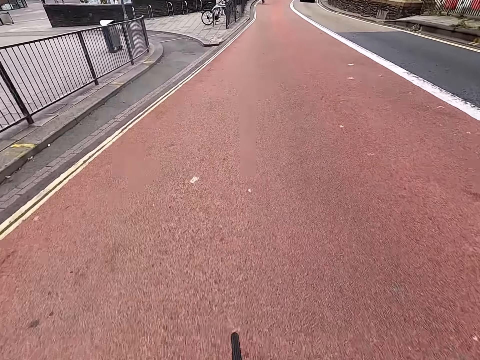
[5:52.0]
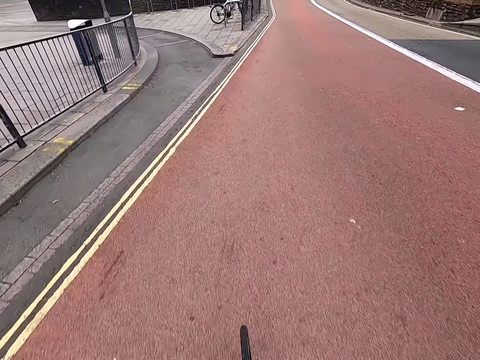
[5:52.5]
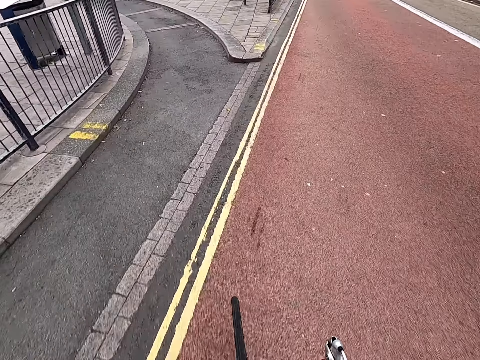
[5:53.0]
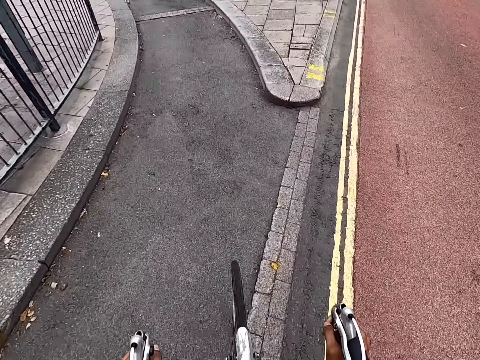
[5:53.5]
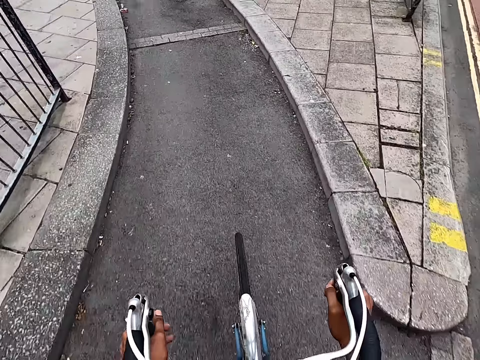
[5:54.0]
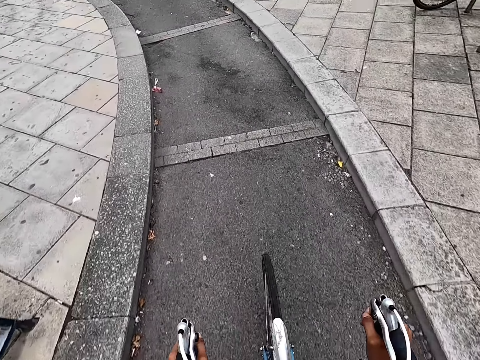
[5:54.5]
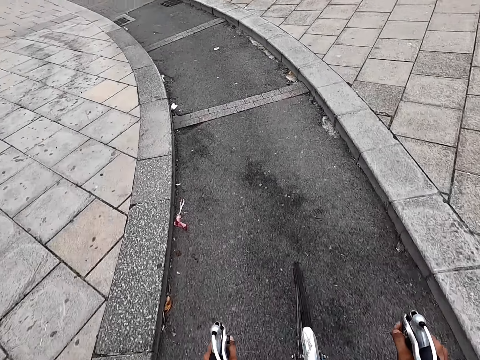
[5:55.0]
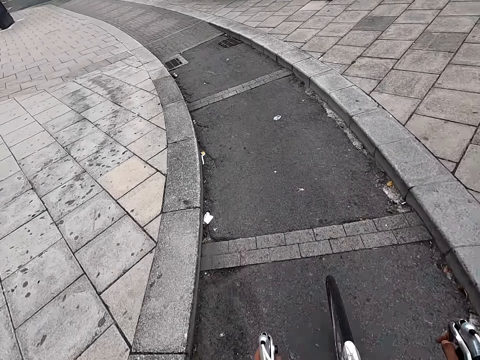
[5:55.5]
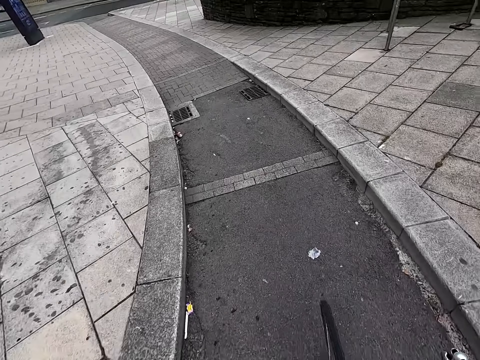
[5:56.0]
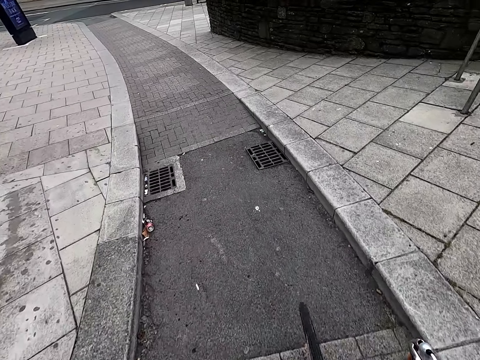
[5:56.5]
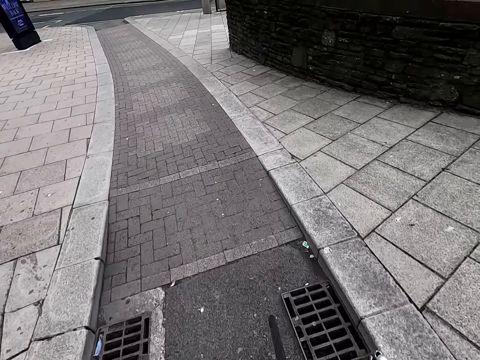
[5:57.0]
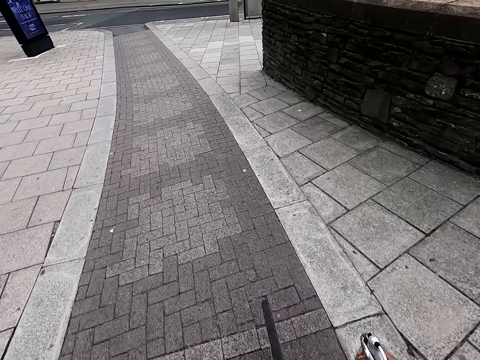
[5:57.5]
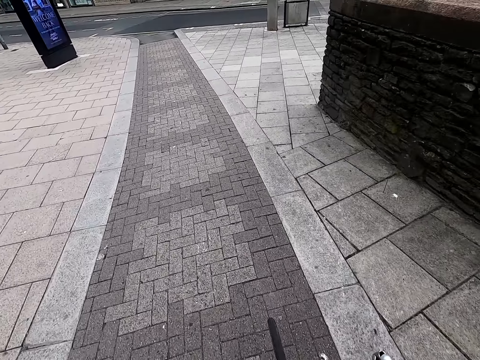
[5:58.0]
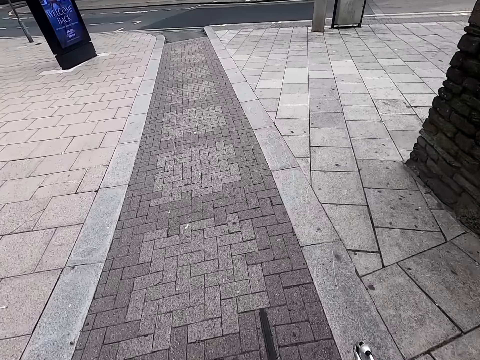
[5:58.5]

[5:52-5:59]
The camera wearer turns right.

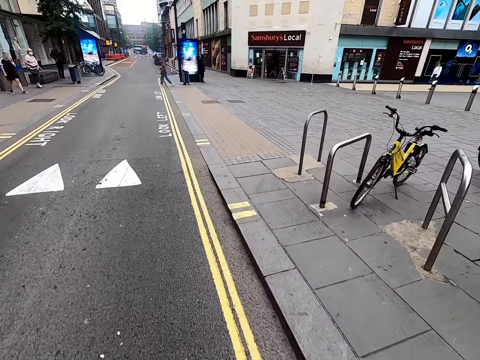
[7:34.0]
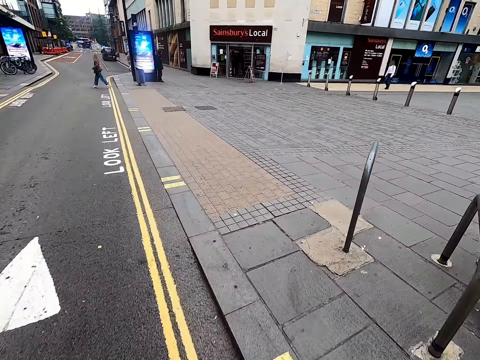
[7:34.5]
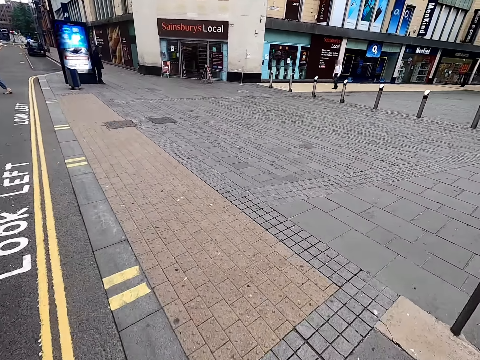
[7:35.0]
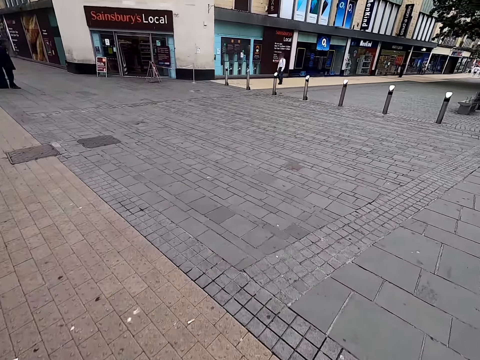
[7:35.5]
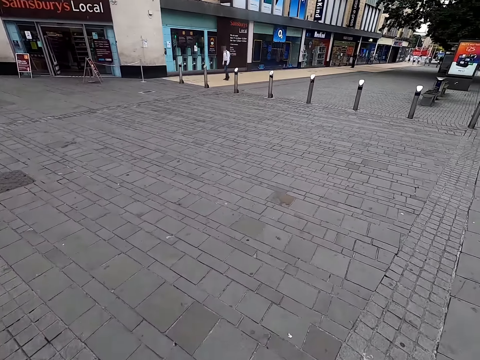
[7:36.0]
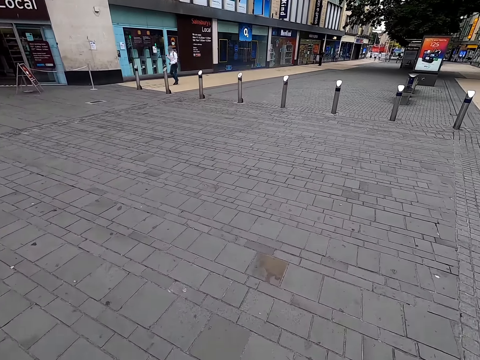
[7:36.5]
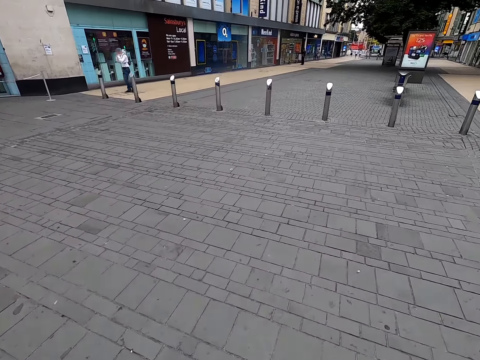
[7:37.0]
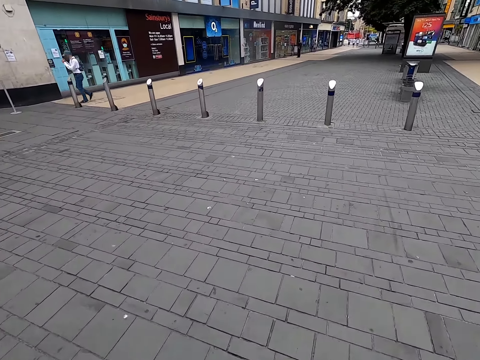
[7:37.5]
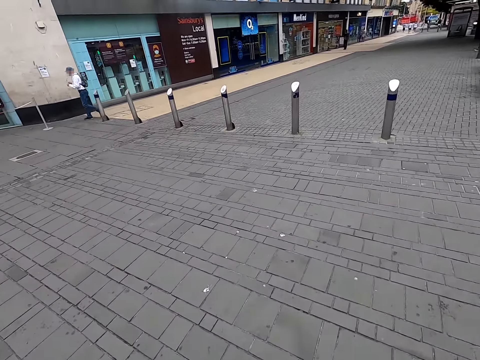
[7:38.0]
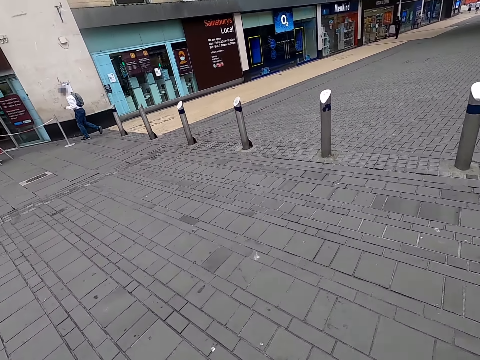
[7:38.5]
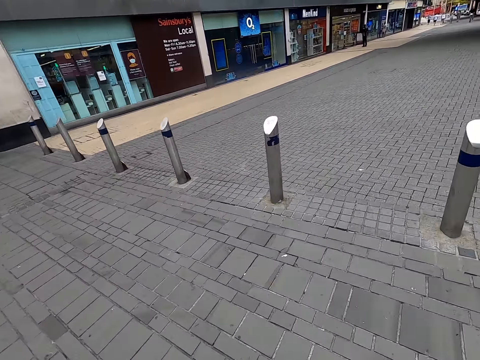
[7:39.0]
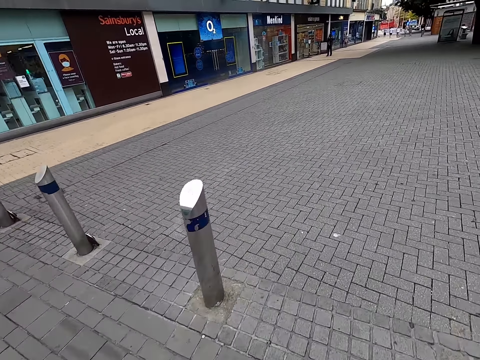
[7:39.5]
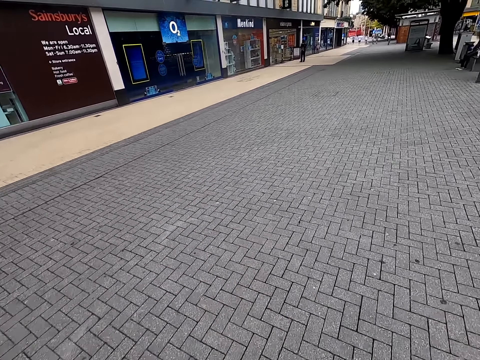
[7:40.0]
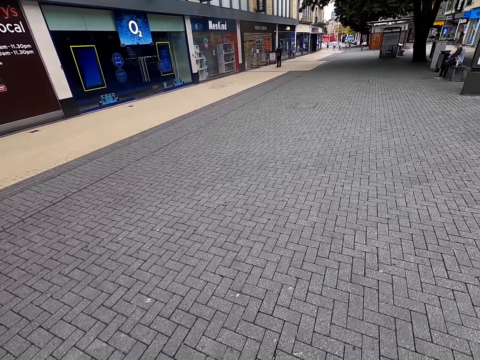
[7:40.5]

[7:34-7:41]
The camera wearer turns left.

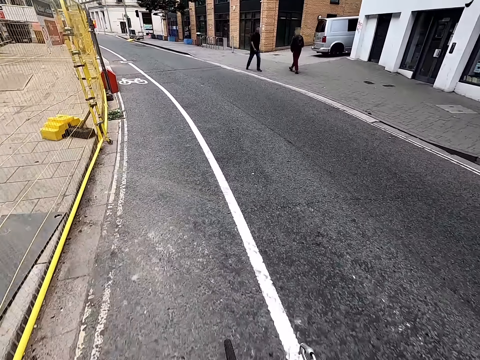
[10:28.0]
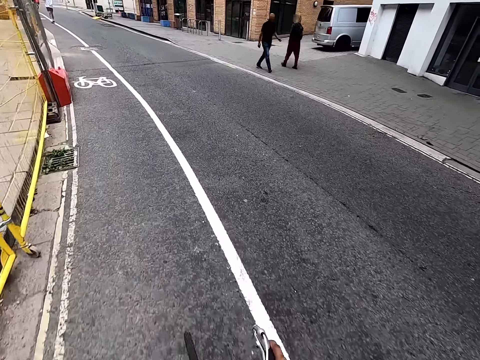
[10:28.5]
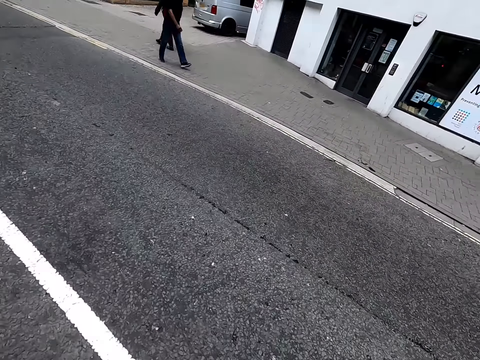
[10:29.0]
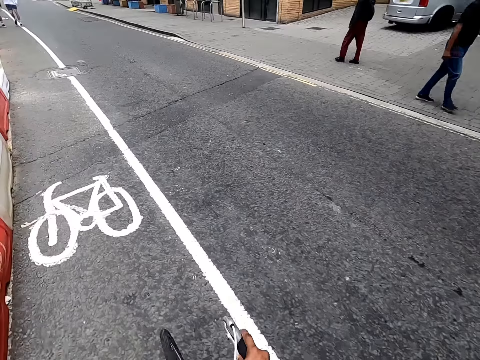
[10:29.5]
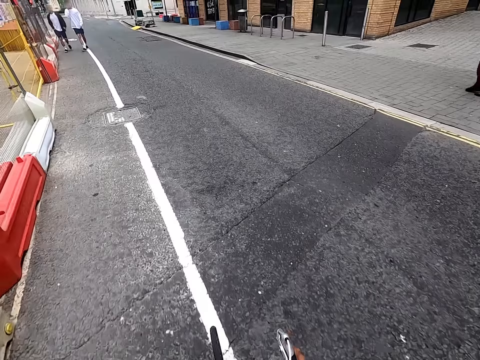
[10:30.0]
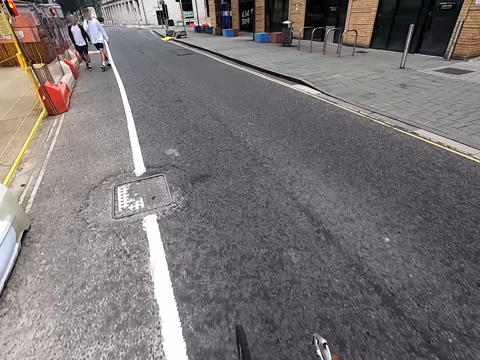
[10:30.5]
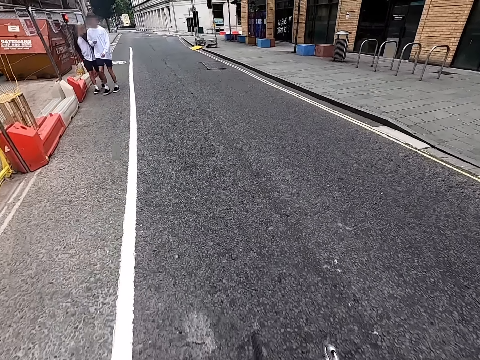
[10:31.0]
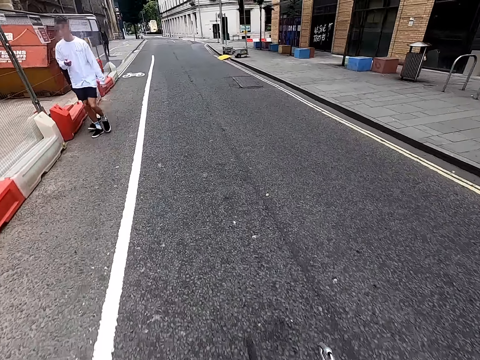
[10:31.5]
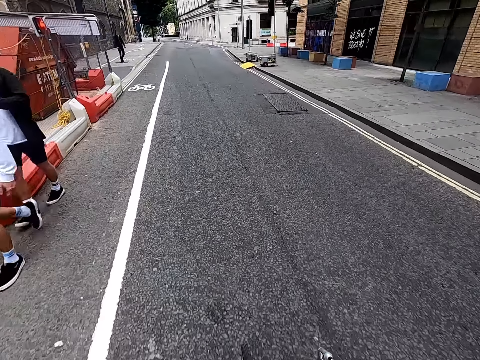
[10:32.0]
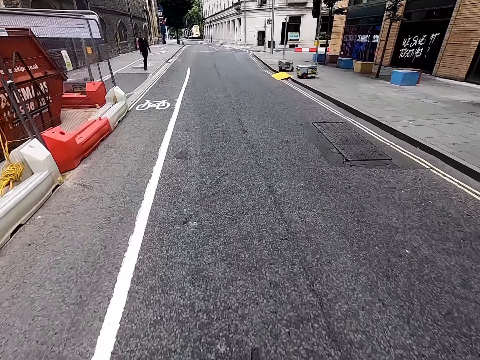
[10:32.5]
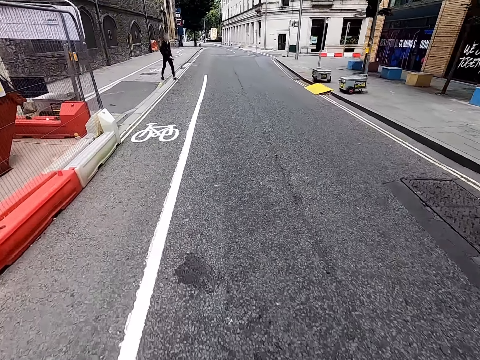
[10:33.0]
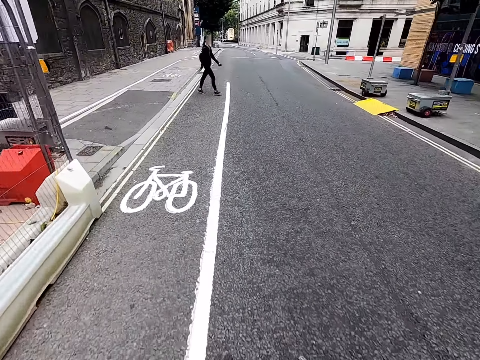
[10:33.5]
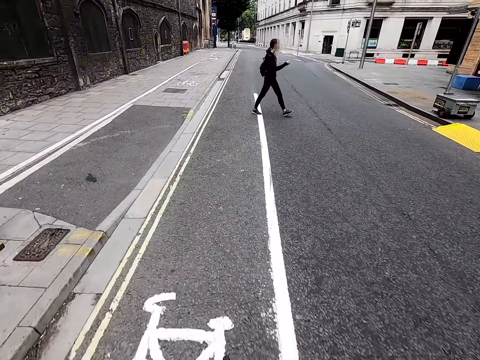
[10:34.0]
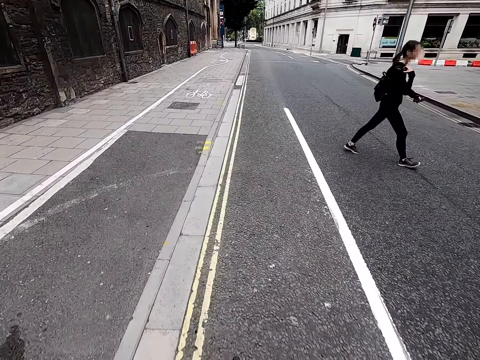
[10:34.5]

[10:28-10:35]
The camera wearer looks right. They look in front.

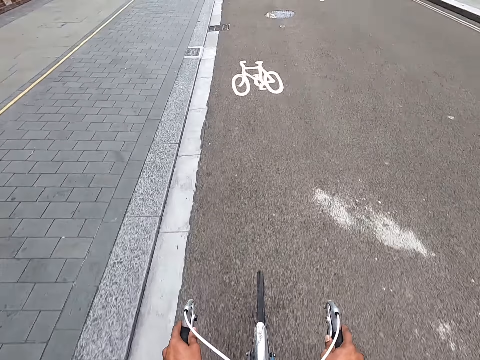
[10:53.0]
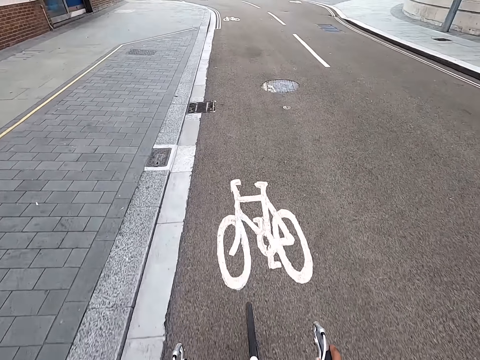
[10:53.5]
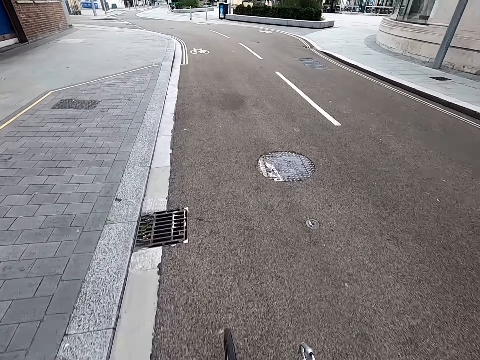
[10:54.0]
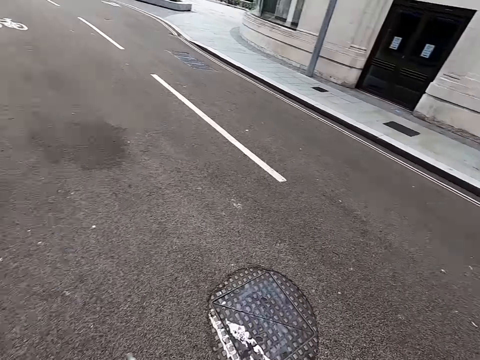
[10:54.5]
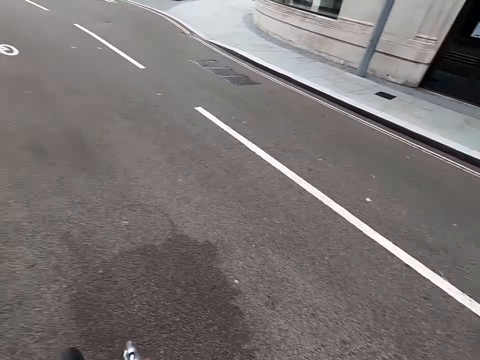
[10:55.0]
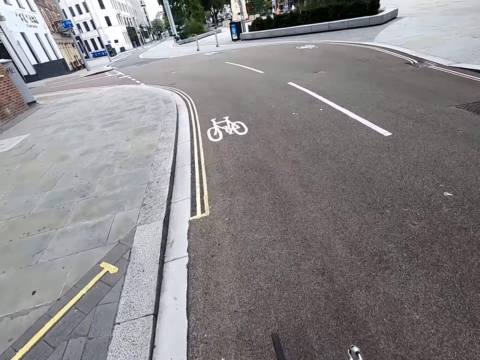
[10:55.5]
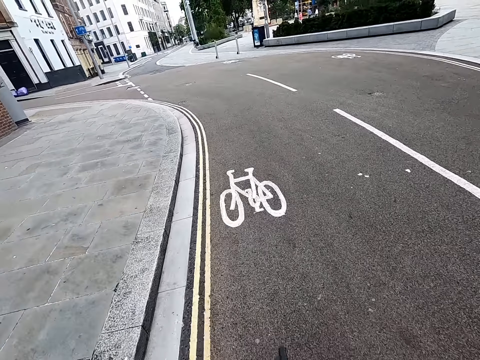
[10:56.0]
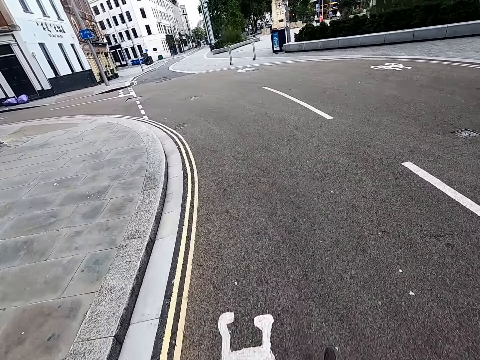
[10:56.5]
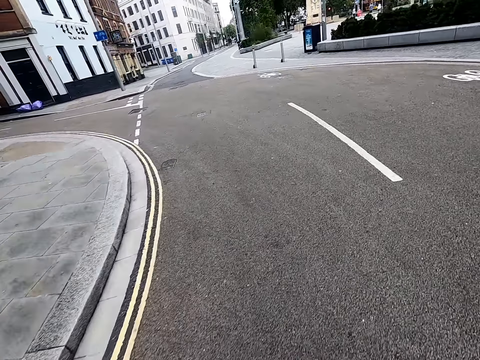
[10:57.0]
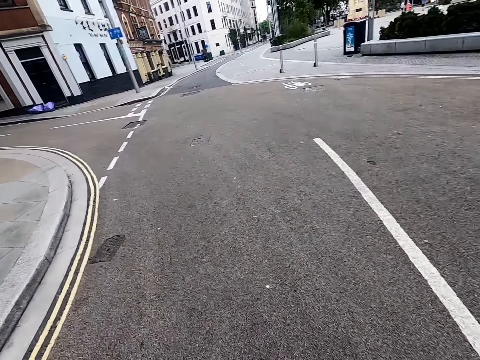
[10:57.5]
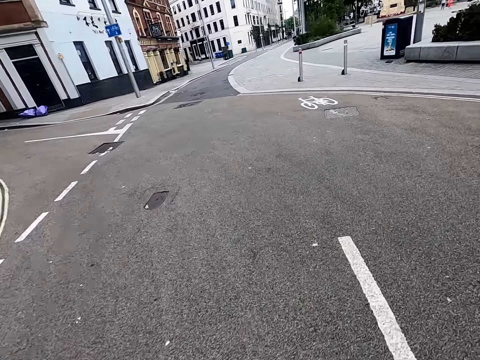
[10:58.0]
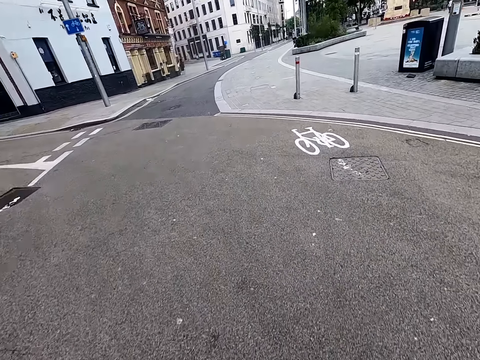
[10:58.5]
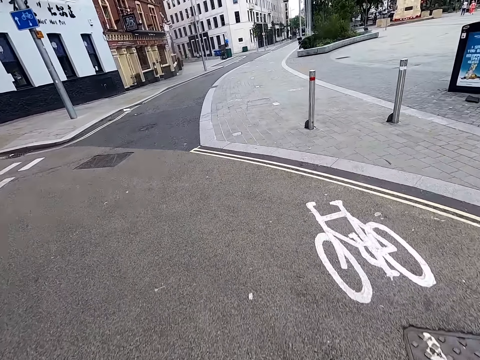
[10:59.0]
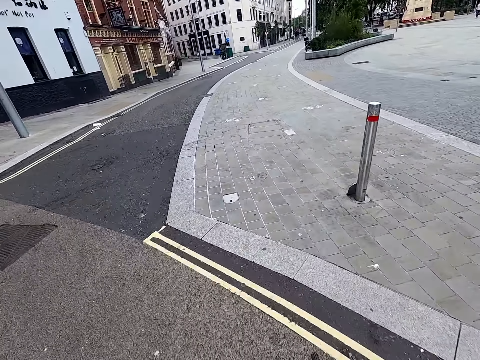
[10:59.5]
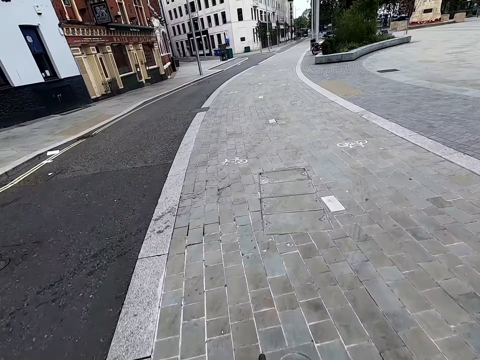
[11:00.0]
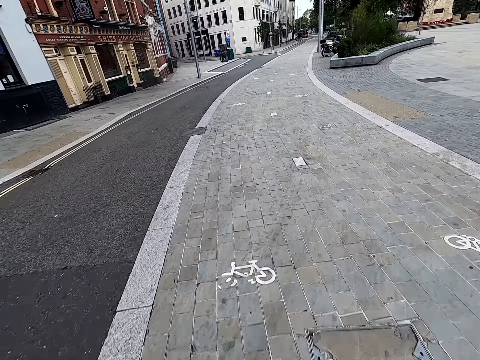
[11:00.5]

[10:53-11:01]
The camera wearer looks right. They look in front.
